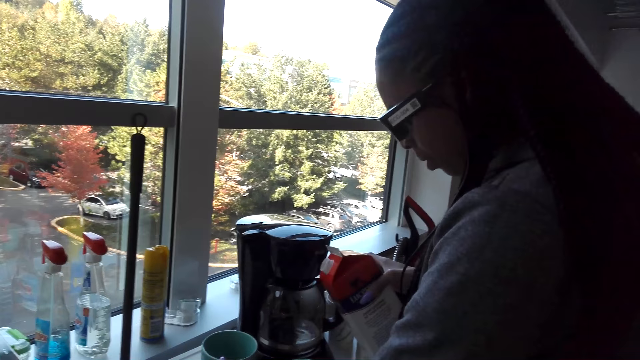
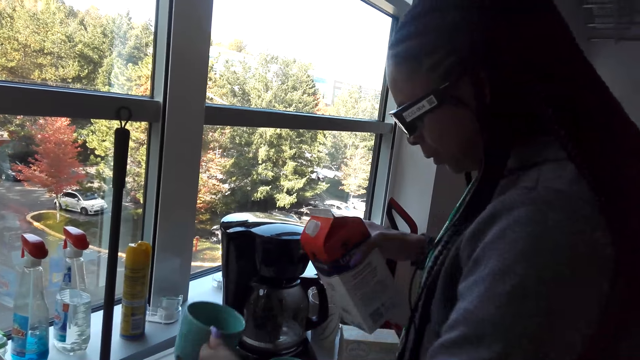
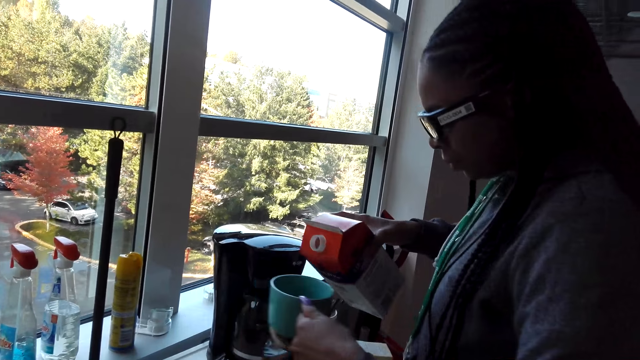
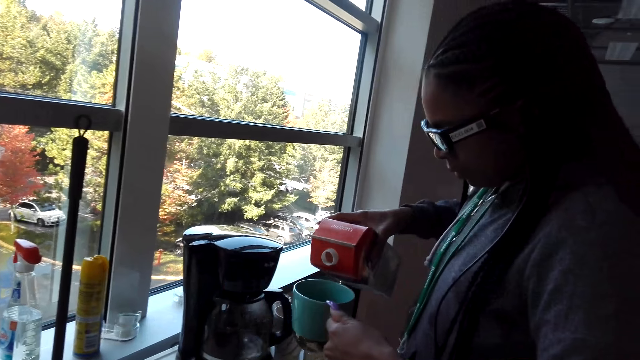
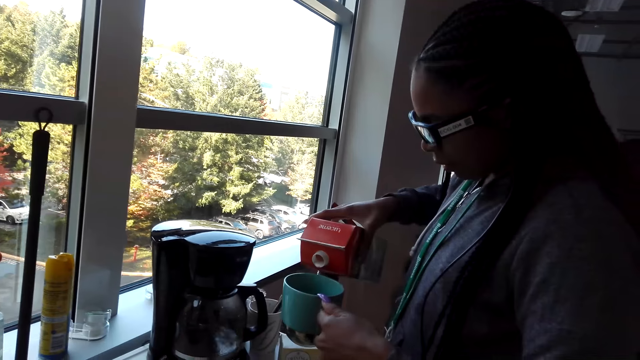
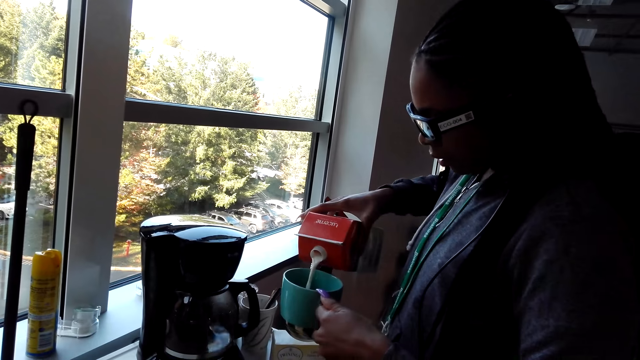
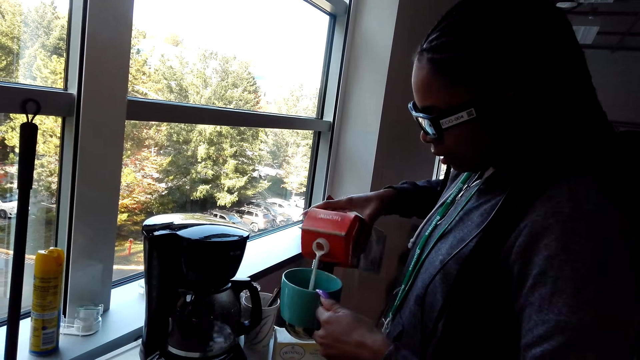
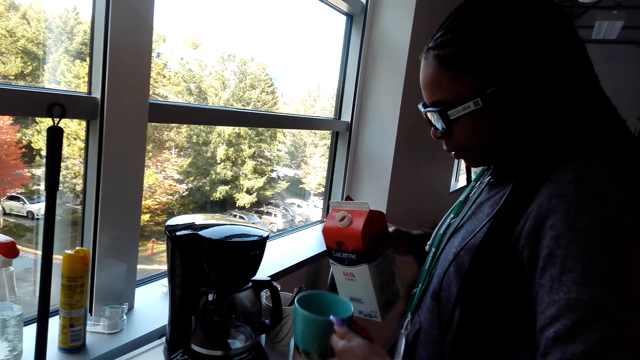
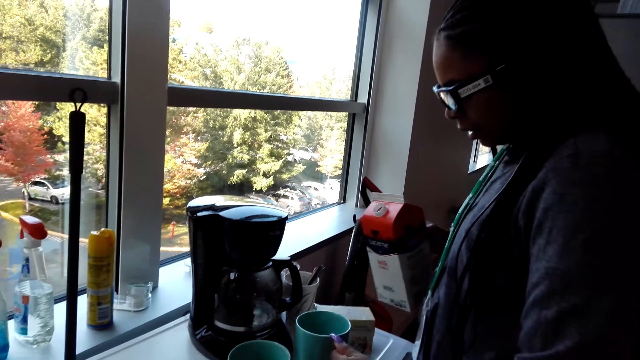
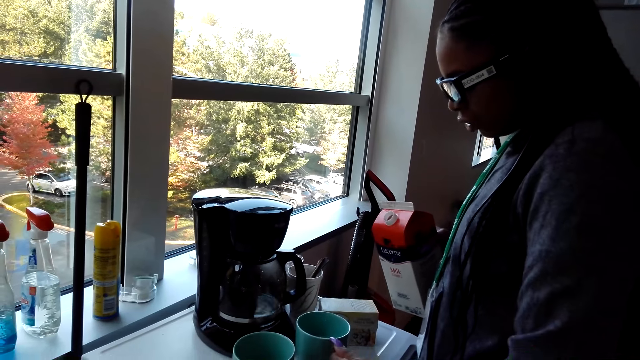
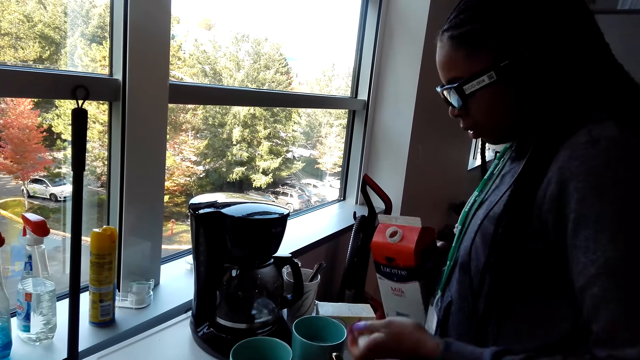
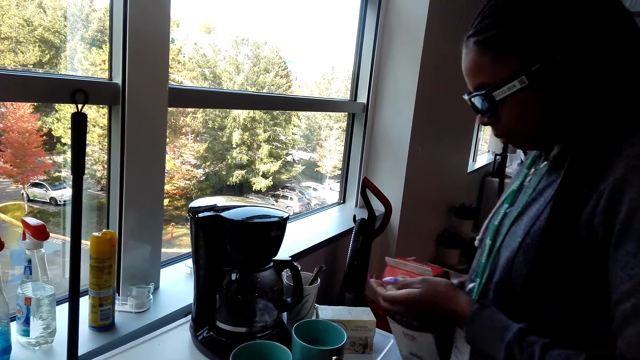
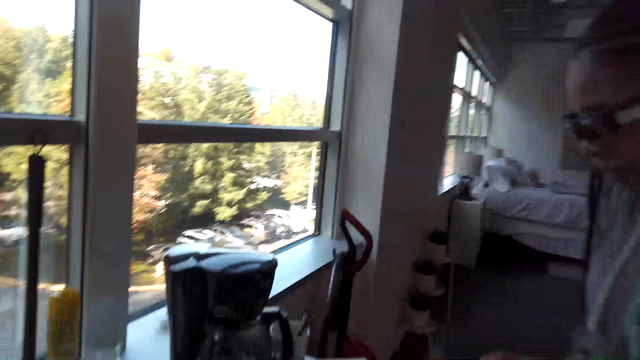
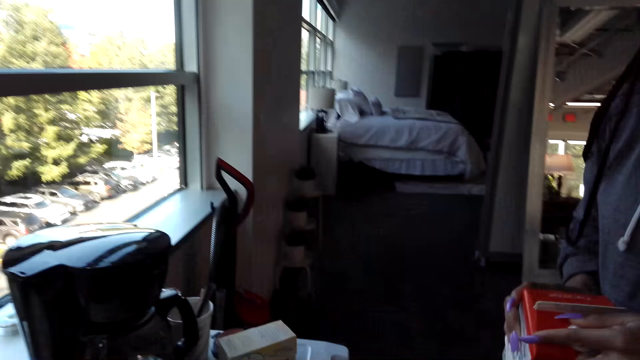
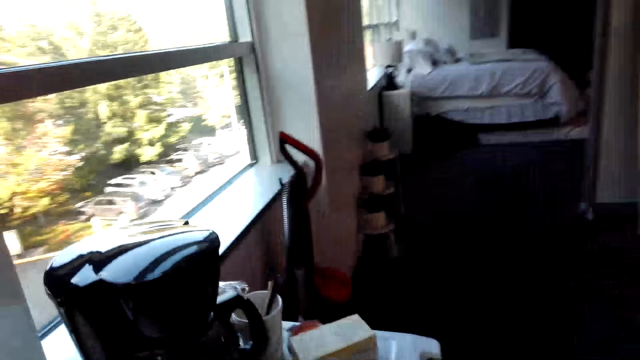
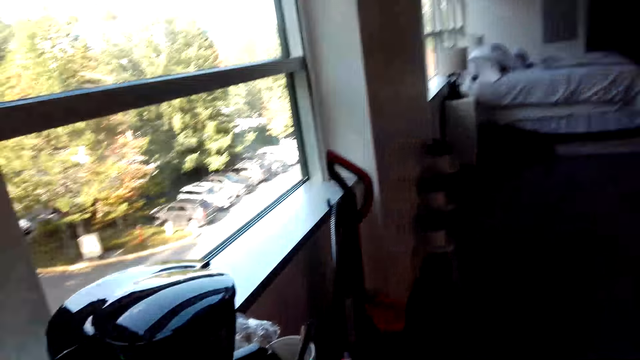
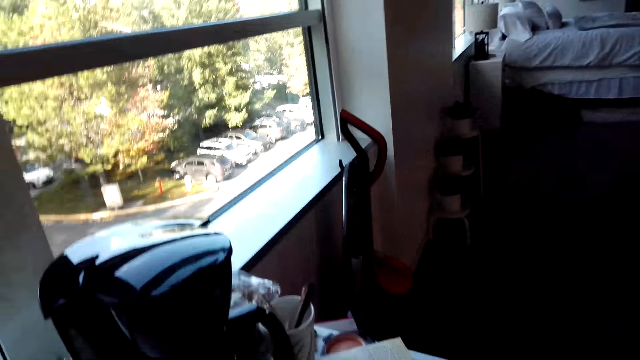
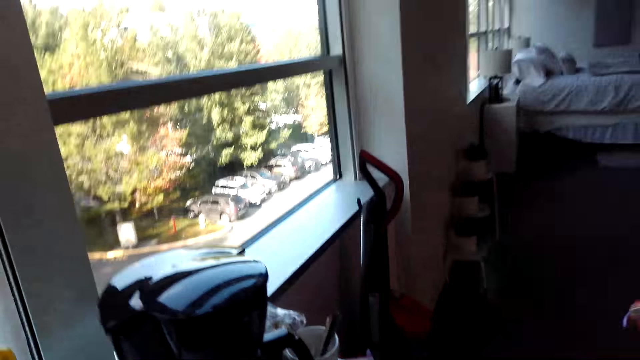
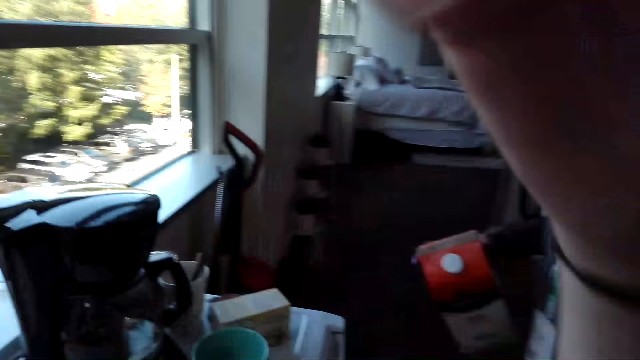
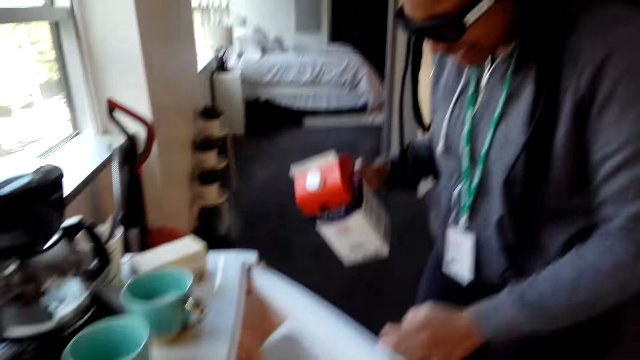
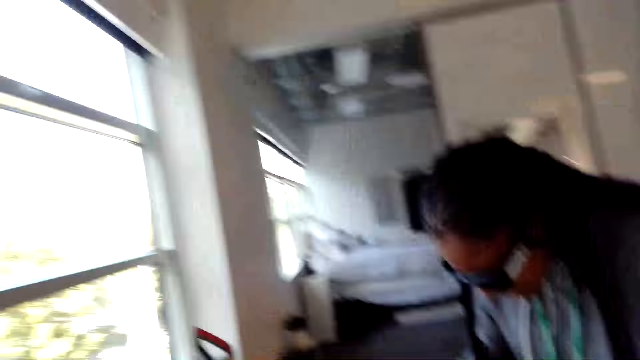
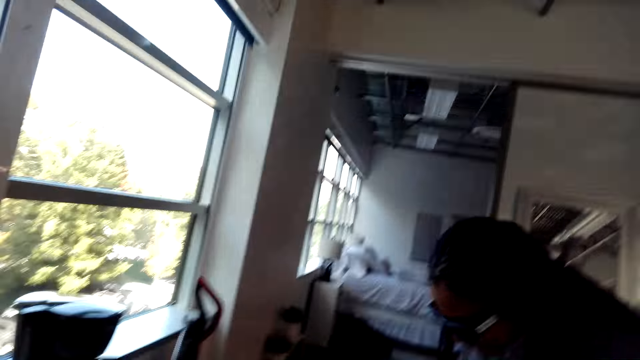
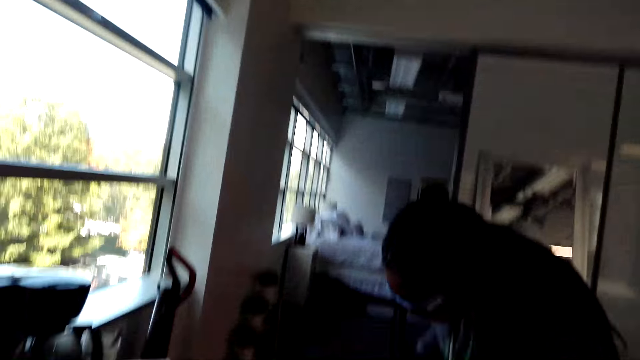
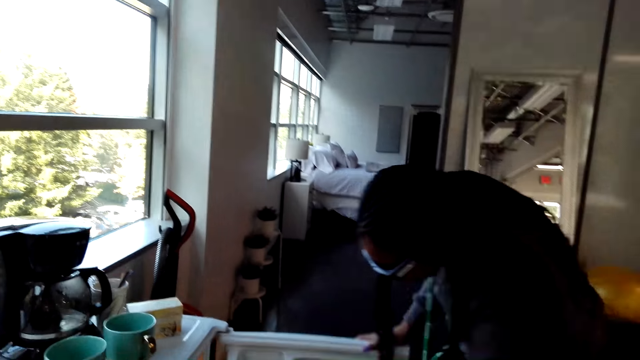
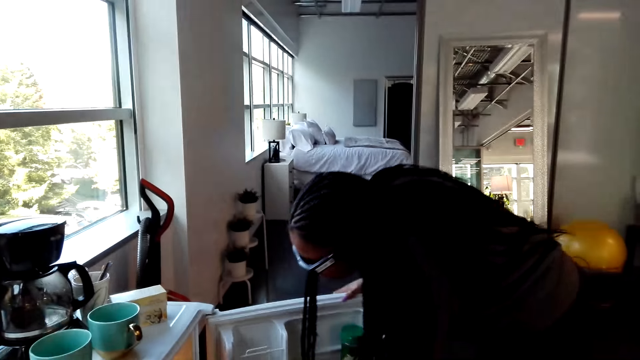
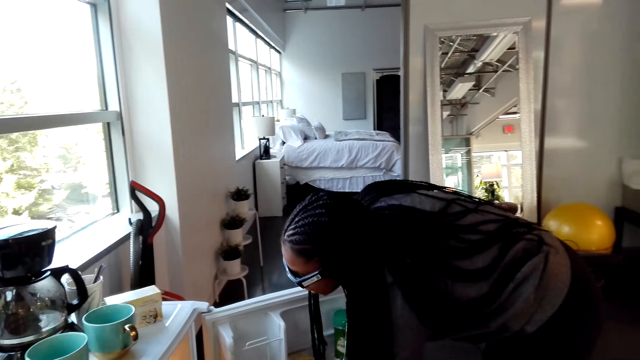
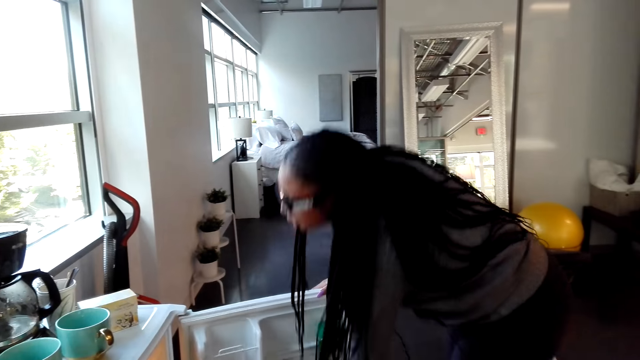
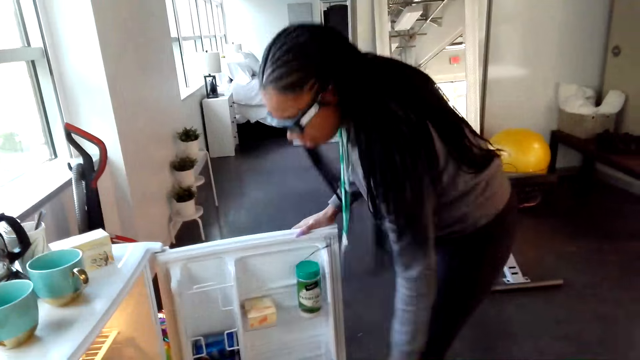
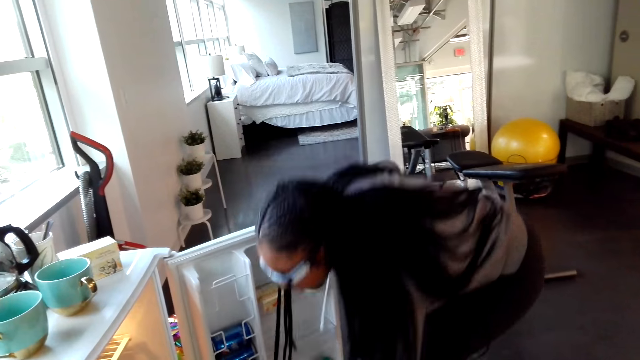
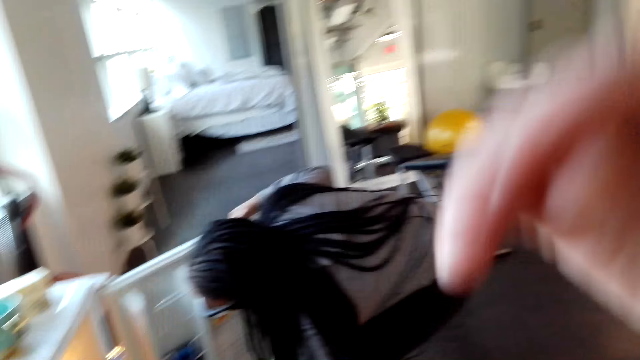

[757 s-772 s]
A person picks up a cup. The person pours the milk into the cup, puts the cup on the mini fridge and closes the milk packet with a lid. The person opens the mini fridge and puts the packet of milk into the fridge.

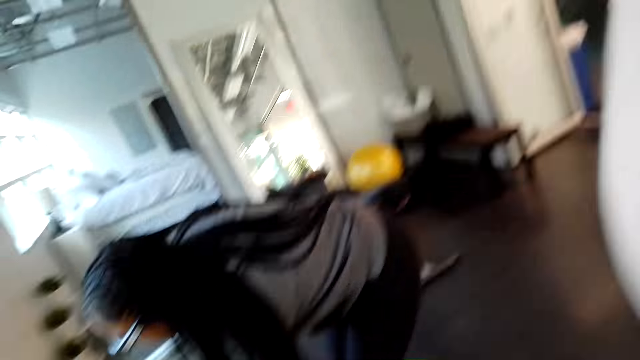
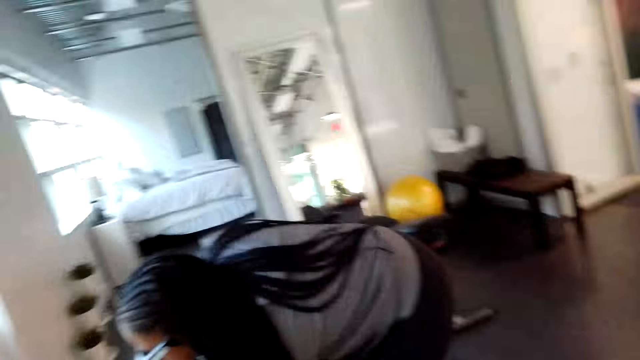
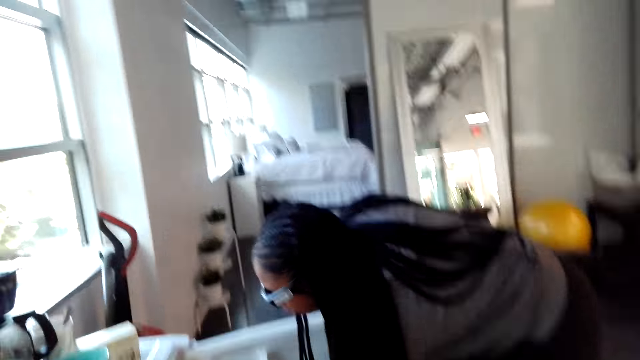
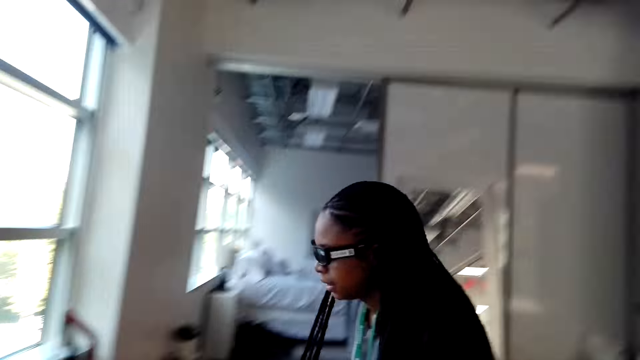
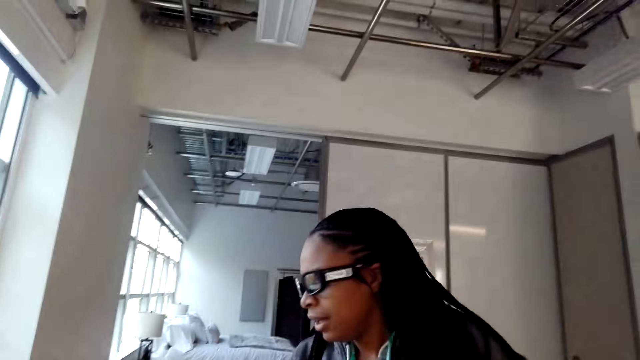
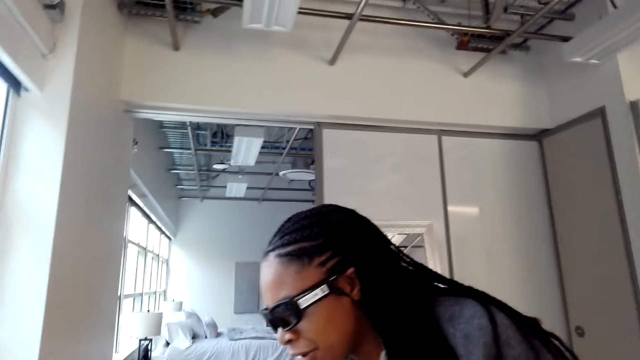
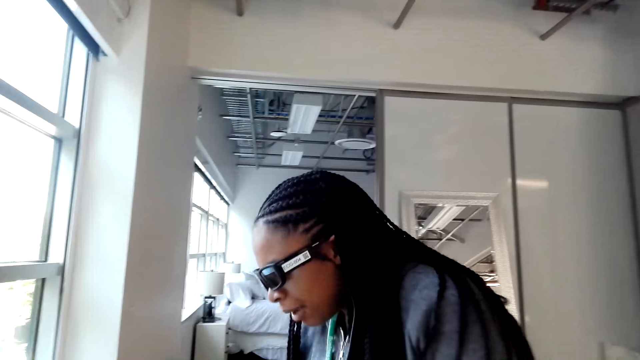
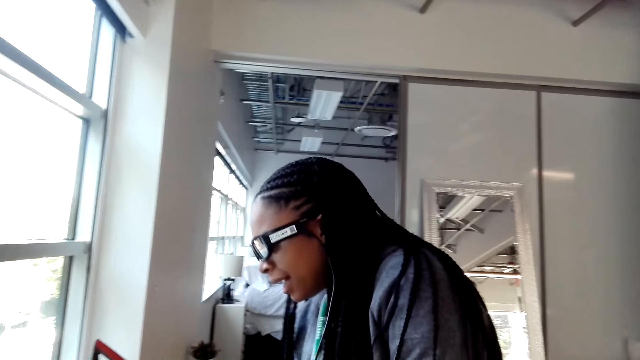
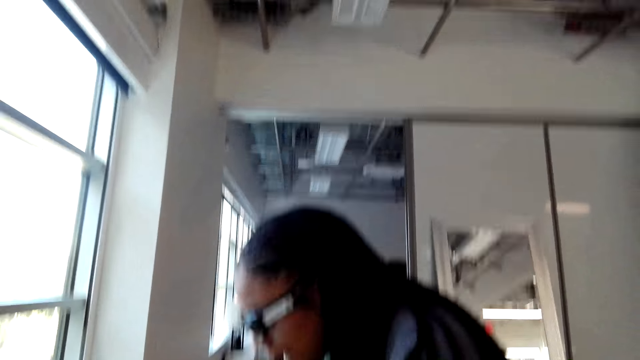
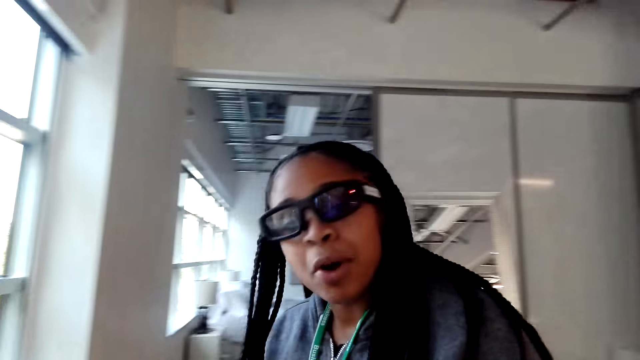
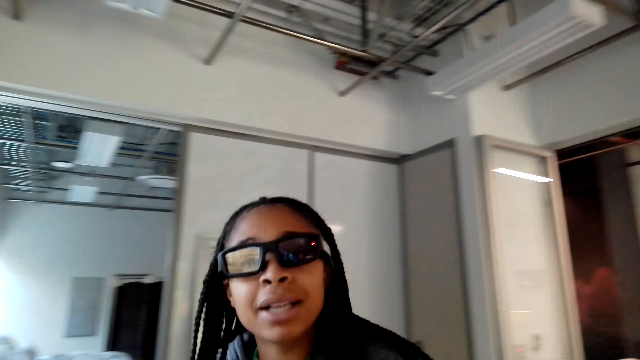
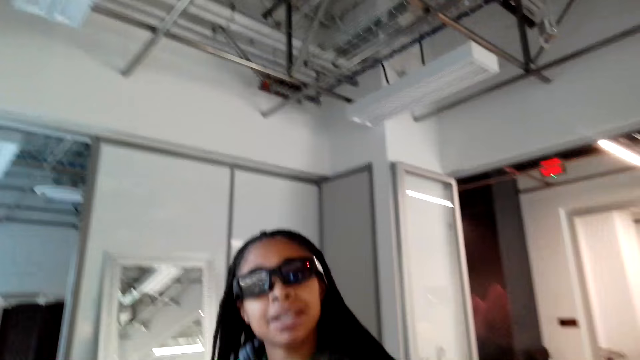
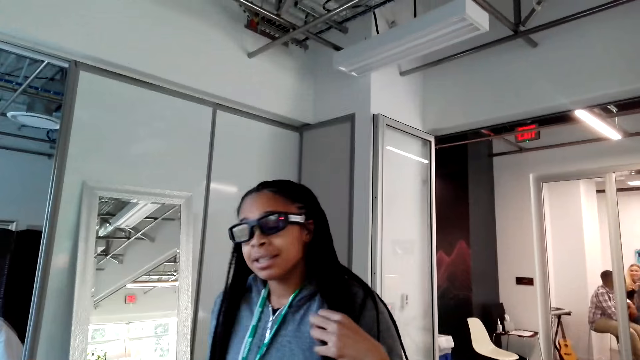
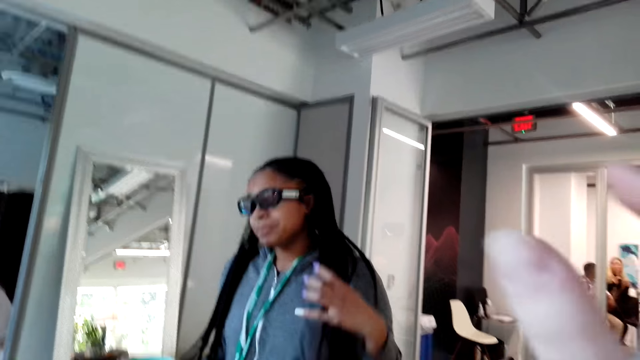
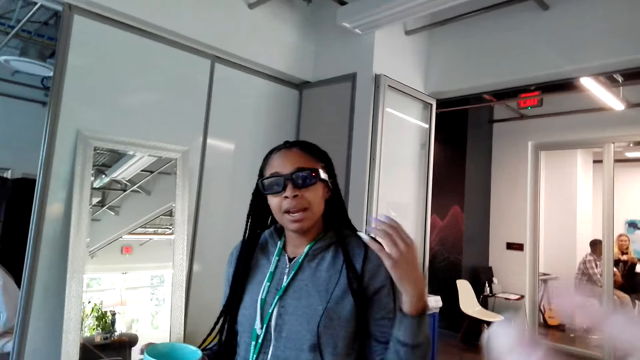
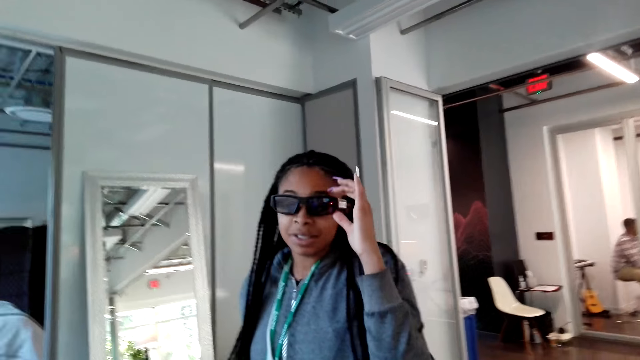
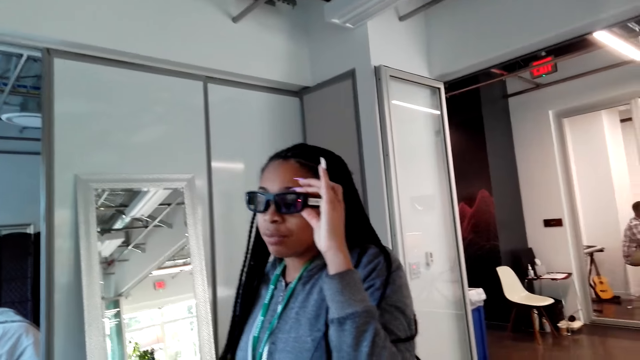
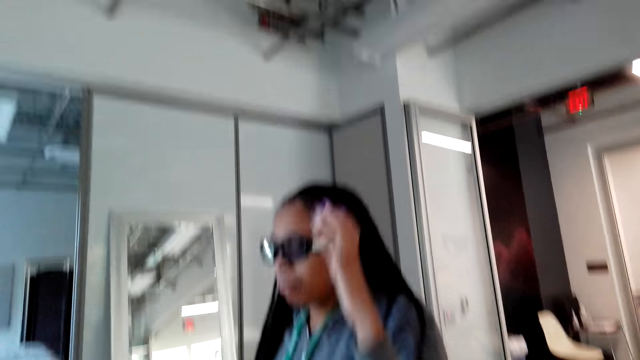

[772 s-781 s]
A person closes the mini fridge door. The camera wearer talks to the person. The person holds a coffee cup in her hand. The person holds her glasses.
